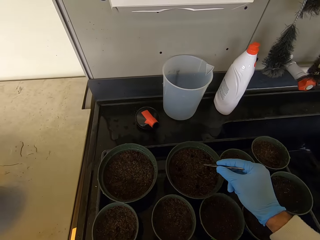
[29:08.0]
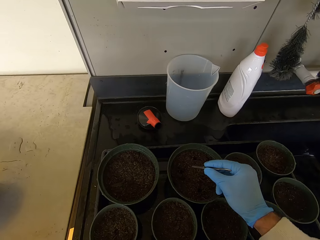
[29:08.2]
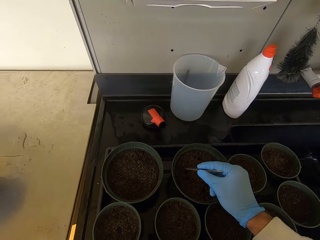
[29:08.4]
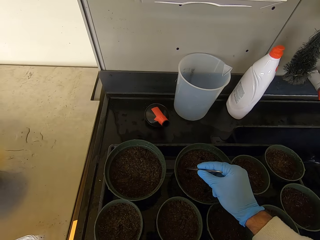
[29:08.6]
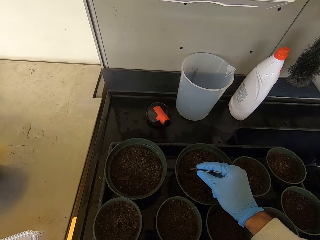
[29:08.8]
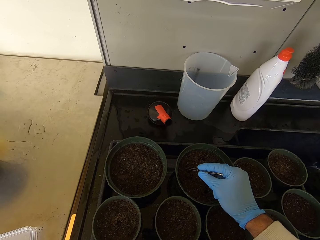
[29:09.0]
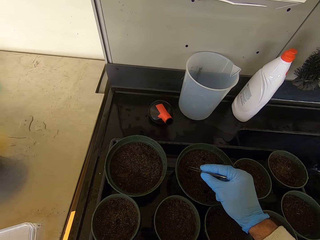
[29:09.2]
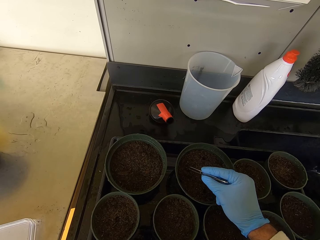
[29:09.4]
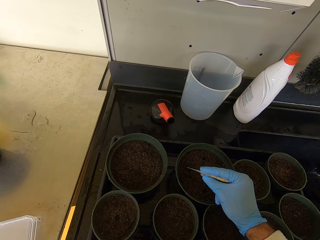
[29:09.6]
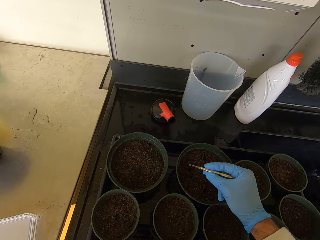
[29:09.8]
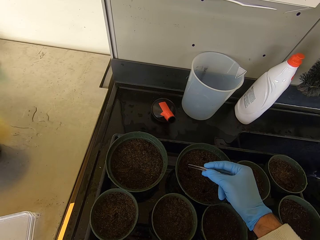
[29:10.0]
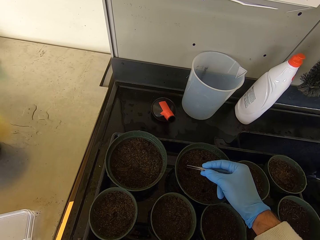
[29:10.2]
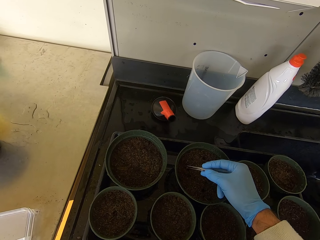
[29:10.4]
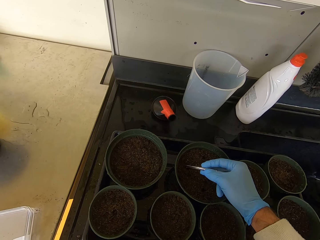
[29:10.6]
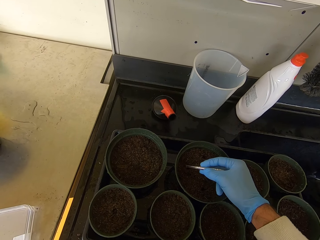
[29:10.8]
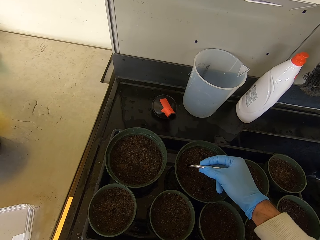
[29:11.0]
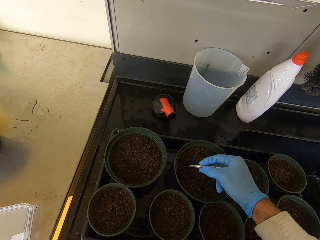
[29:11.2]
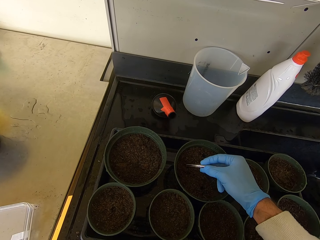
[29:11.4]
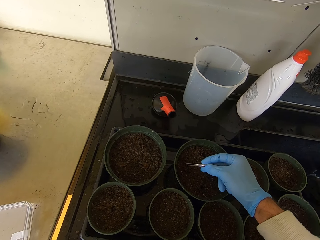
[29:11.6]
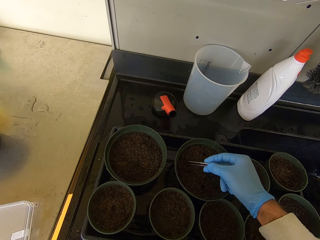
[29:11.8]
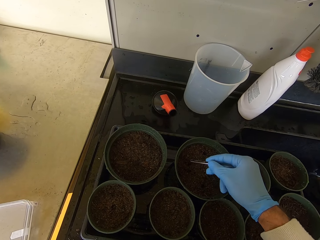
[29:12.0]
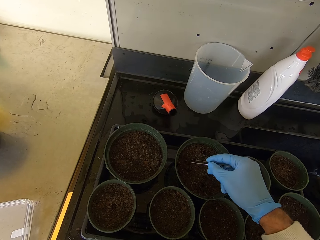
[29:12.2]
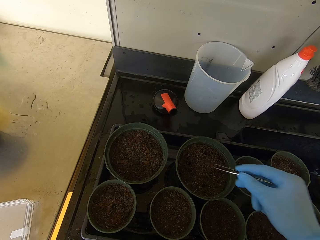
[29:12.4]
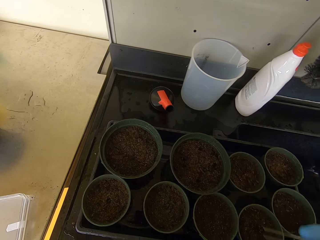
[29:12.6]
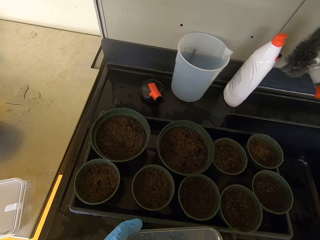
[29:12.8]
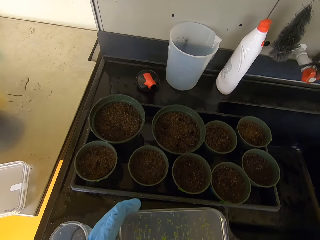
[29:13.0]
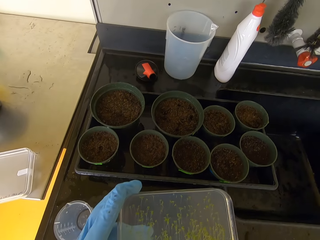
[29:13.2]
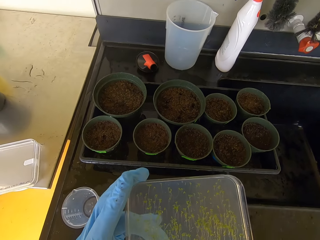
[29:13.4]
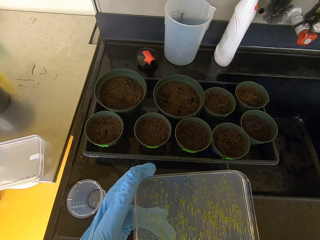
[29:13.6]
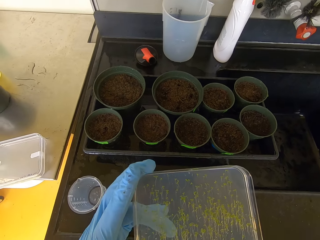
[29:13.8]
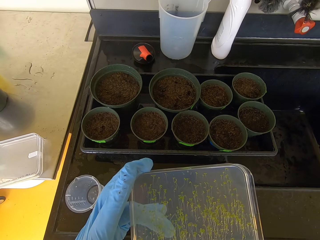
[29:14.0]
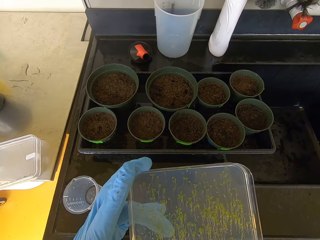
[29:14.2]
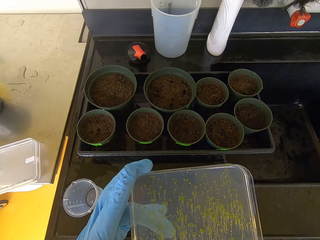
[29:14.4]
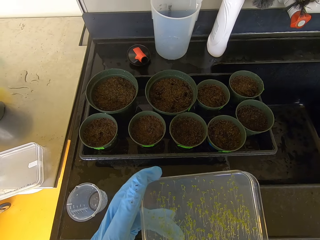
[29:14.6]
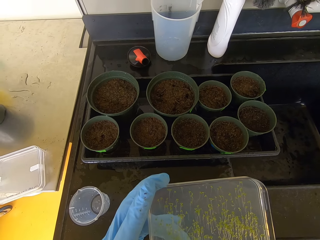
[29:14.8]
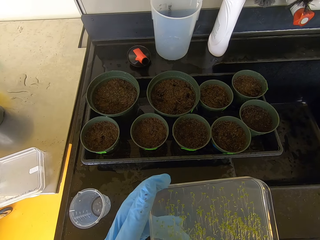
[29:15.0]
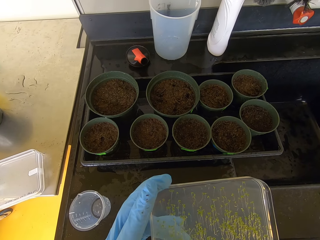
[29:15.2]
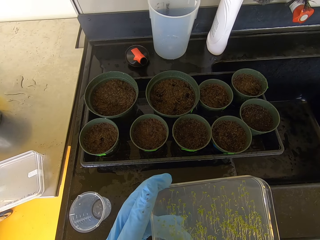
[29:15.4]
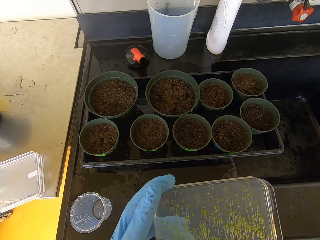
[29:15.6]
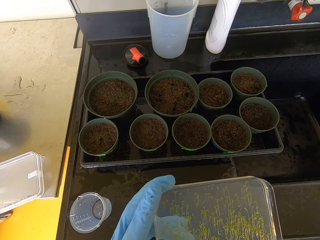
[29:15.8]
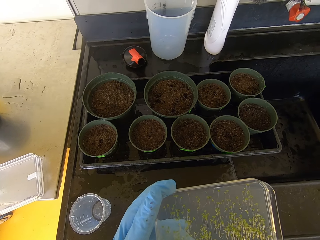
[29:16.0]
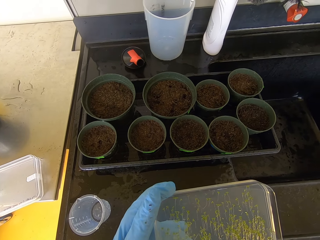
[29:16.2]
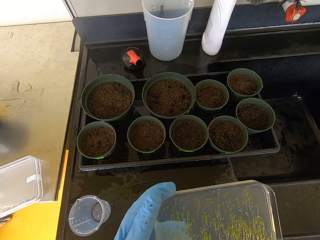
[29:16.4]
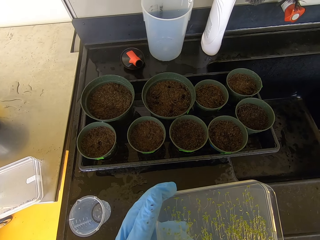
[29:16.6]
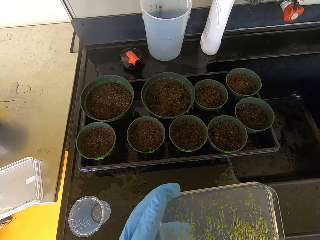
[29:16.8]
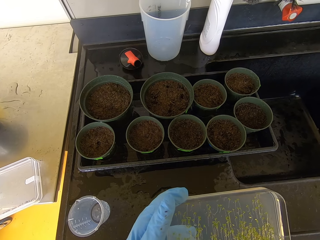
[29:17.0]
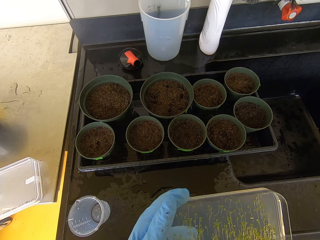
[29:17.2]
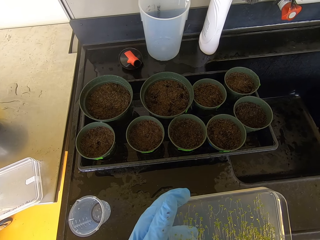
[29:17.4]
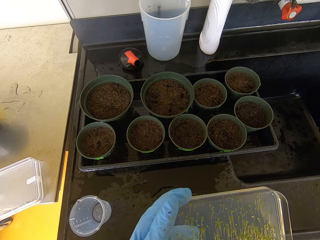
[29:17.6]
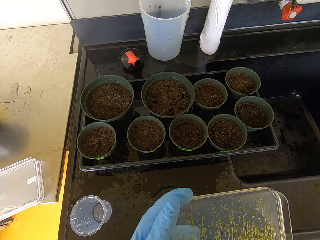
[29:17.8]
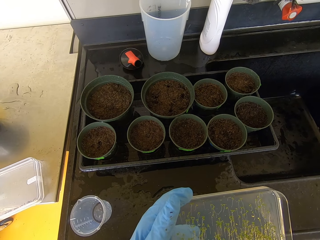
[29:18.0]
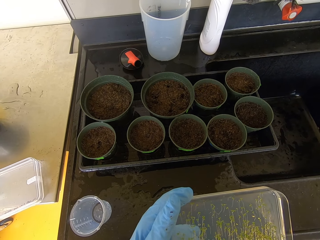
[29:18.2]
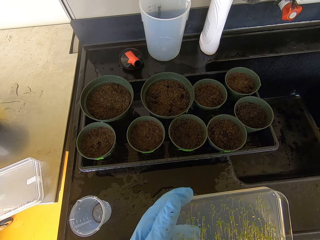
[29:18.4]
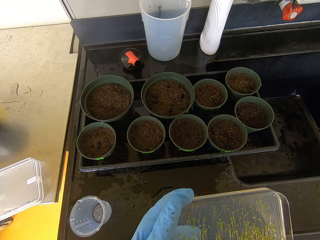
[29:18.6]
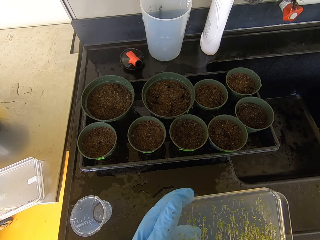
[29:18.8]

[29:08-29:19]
The camera wearer places seed in the soil. They lift a hand. They select seed from the seed holder.

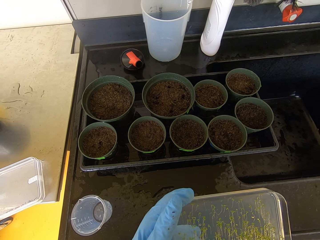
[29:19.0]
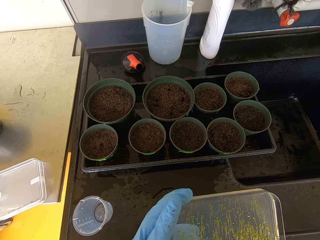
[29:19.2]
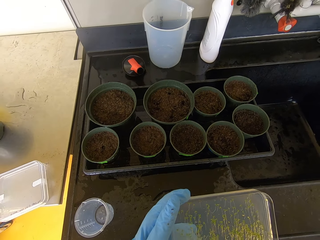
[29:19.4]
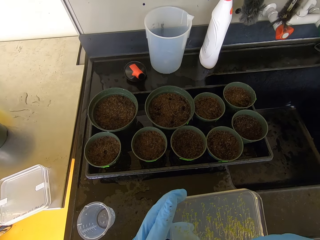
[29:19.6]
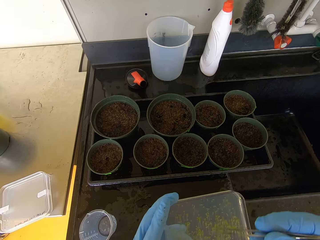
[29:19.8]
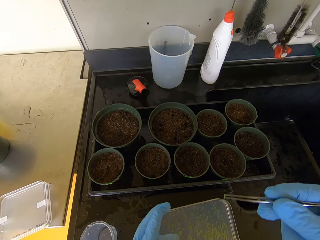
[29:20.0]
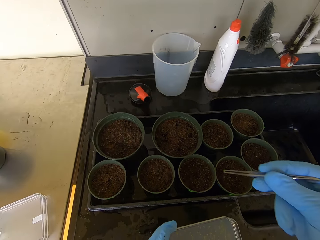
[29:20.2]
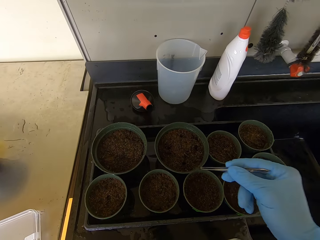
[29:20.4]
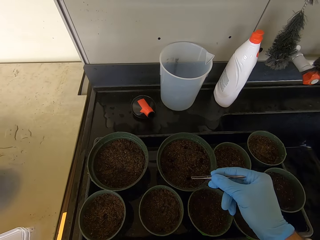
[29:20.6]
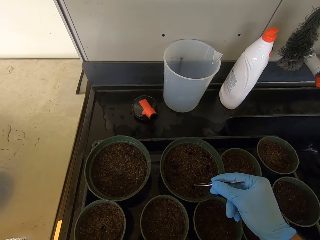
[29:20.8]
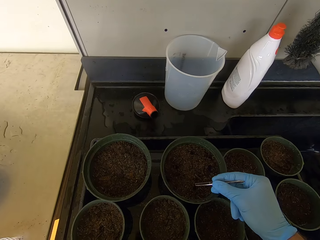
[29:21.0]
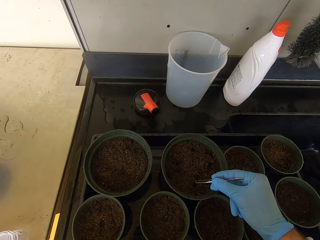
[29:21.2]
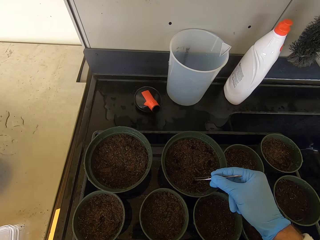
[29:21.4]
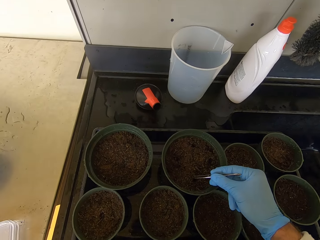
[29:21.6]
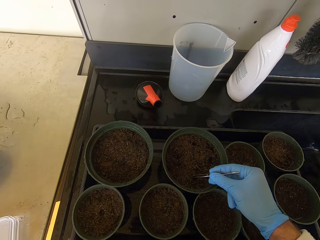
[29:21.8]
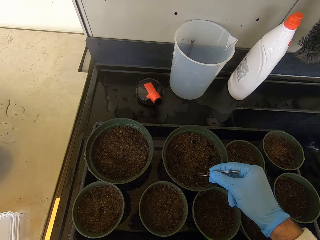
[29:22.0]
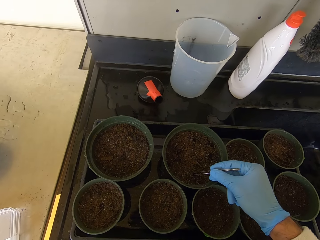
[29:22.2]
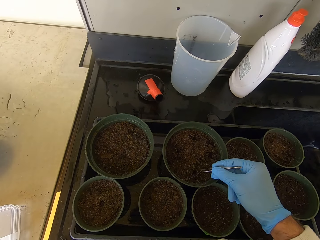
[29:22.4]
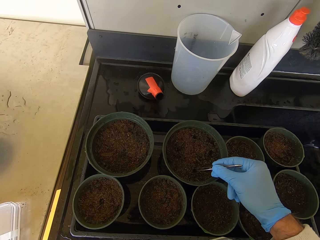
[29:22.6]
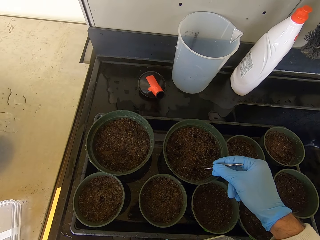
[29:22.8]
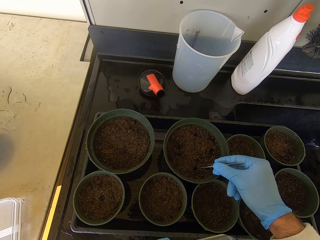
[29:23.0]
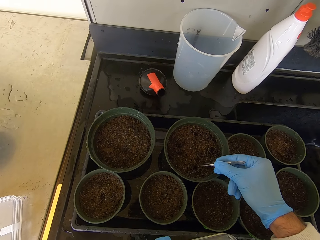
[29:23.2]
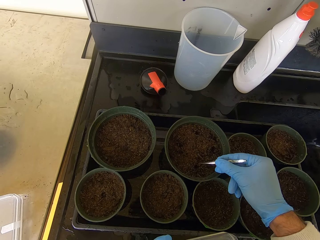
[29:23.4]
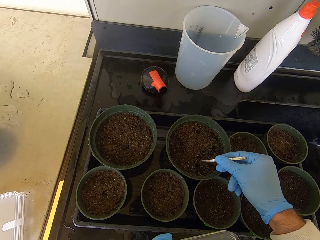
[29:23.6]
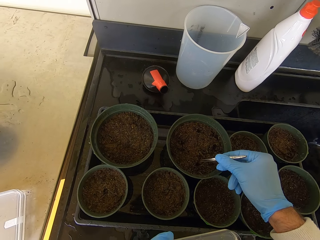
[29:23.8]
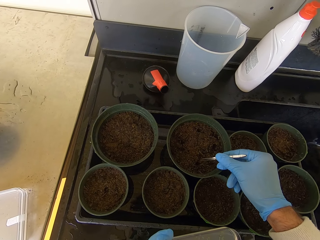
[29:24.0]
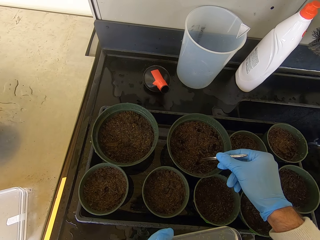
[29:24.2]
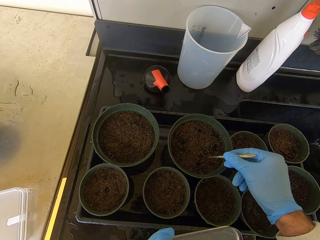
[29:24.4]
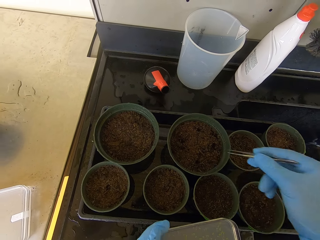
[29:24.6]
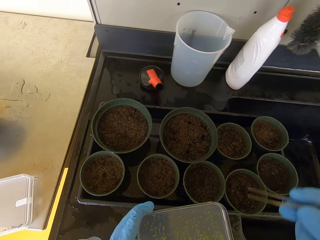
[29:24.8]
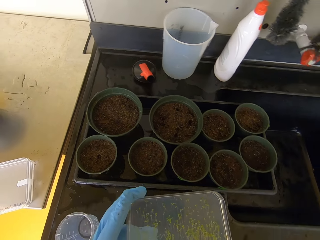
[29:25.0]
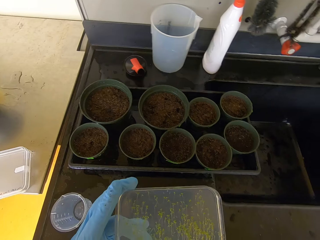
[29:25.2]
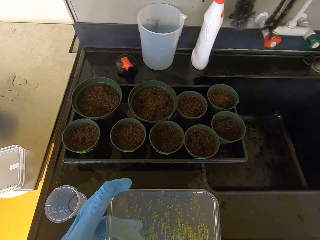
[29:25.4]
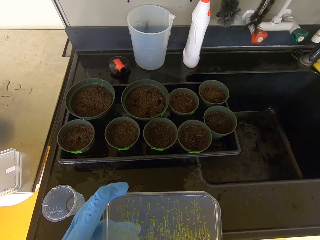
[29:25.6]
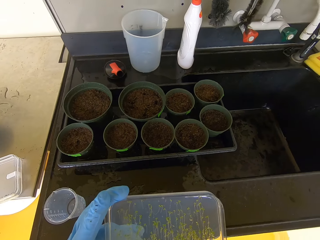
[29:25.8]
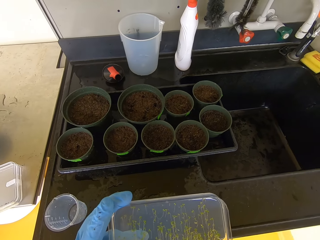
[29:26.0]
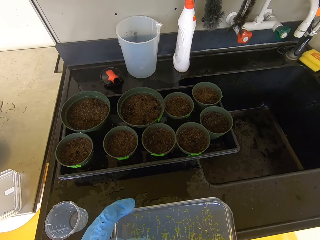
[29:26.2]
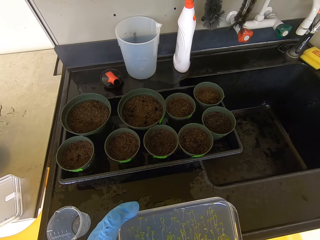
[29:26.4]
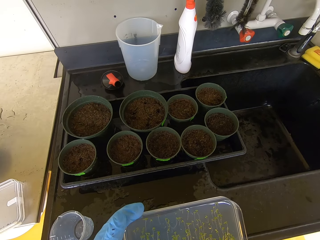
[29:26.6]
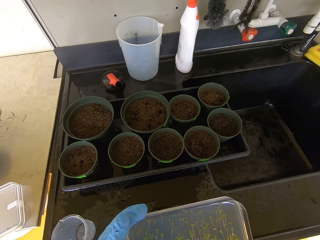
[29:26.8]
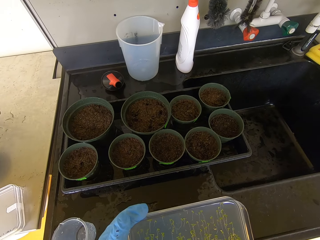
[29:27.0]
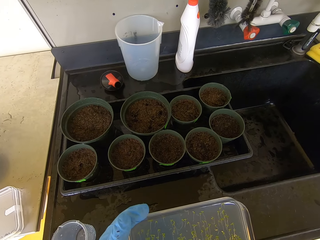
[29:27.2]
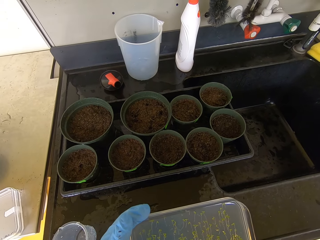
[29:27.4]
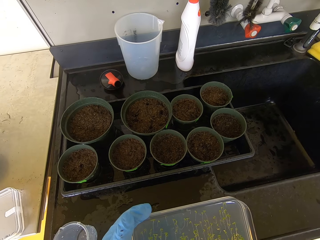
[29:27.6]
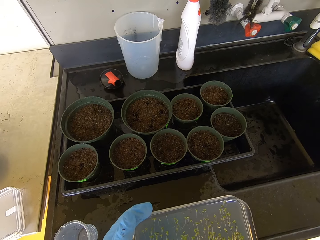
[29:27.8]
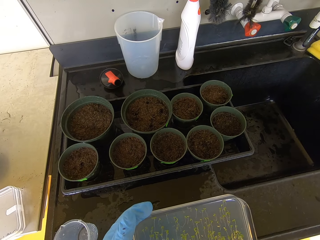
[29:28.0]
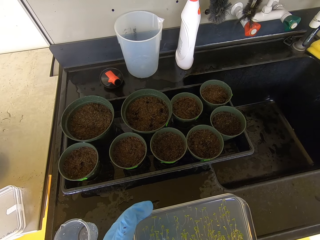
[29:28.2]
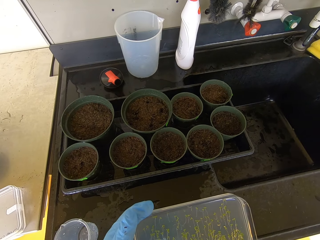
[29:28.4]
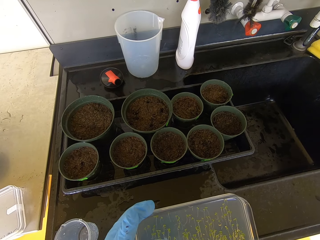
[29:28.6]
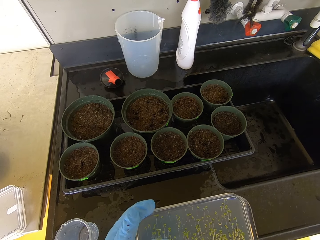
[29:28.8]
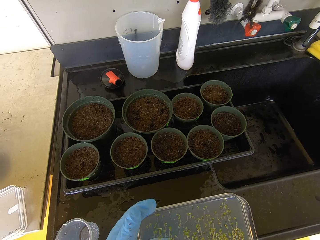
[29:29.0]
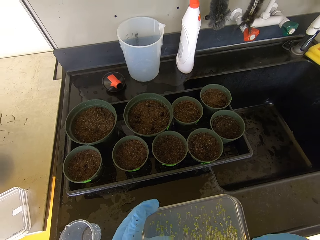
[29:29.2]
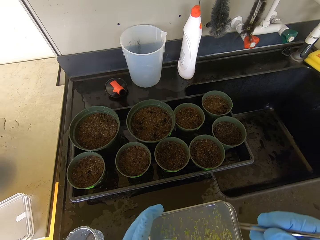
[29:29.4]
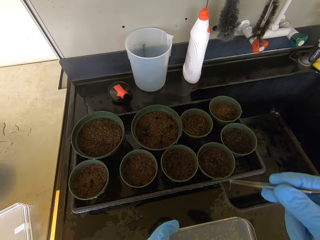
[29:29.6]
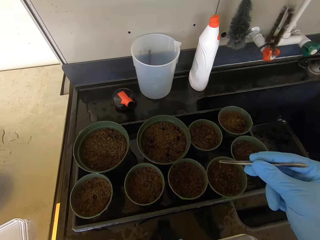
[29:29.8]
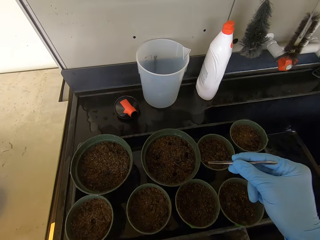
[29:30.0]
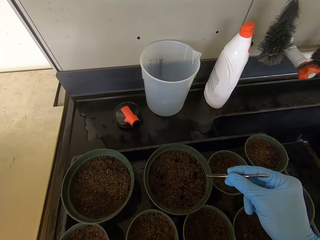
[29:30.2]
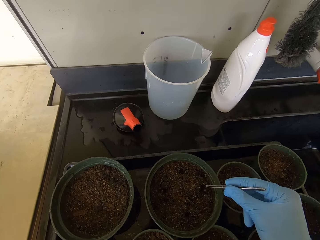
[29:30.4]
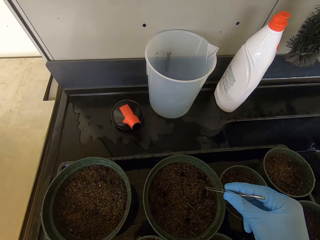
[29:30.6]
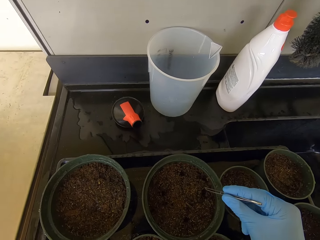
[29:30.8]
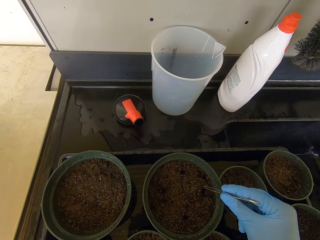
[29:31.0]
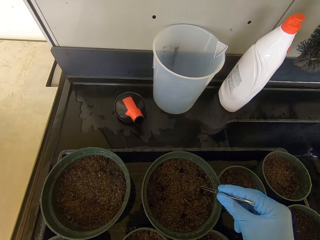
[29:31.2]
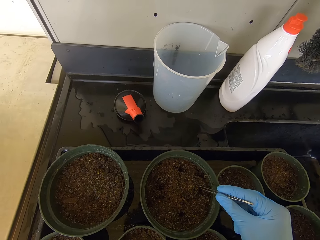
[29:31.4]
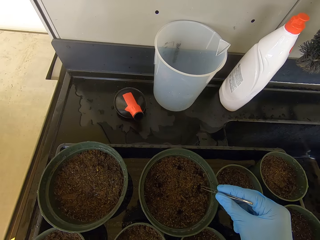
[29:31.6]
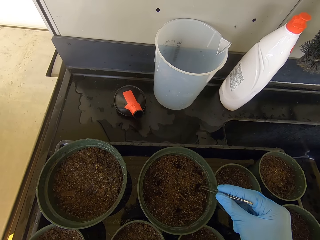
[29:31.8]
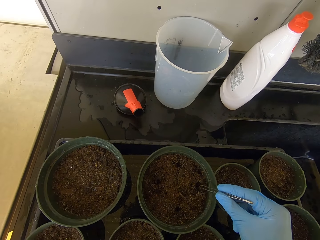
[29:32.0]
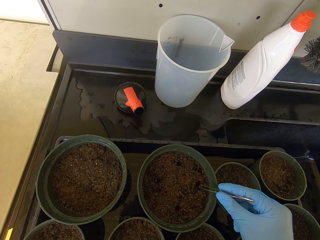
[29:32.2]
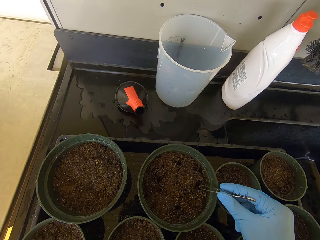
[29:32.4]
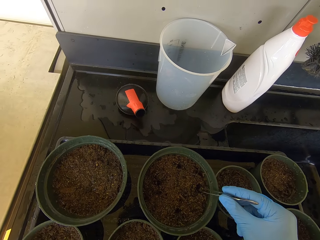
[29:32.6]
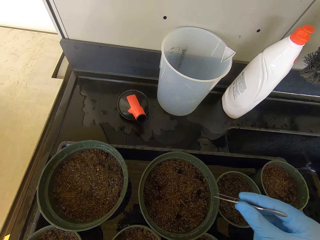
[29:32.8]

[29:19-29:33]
The camera wearer places seed inside the soil. They select seed from the seed holder. They place seed inside the soil.
